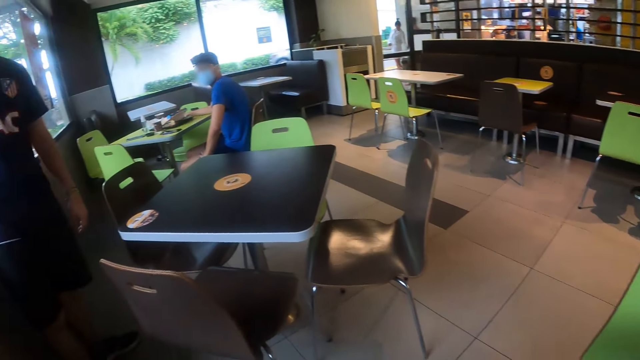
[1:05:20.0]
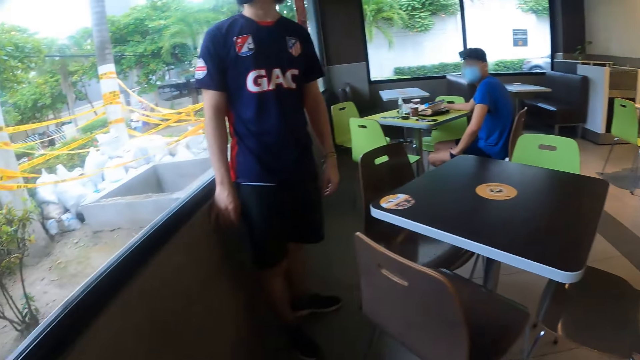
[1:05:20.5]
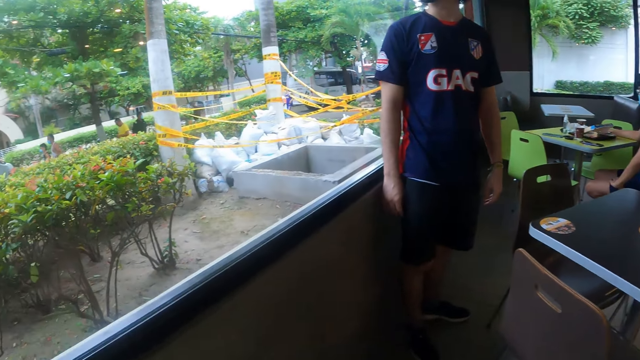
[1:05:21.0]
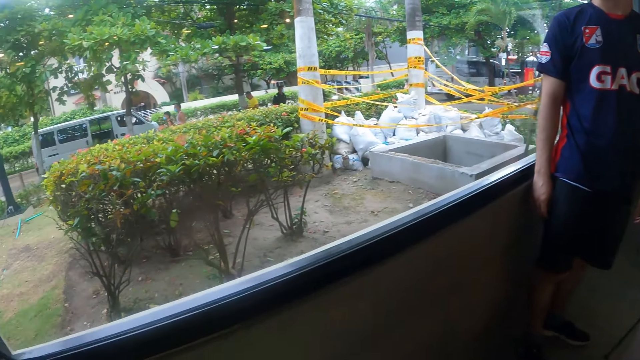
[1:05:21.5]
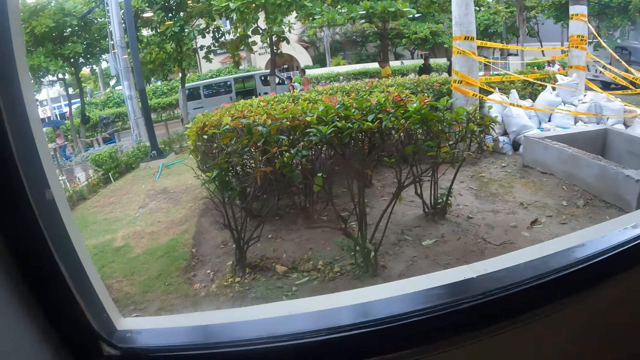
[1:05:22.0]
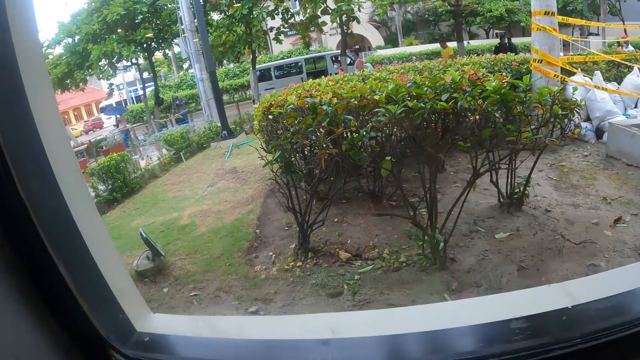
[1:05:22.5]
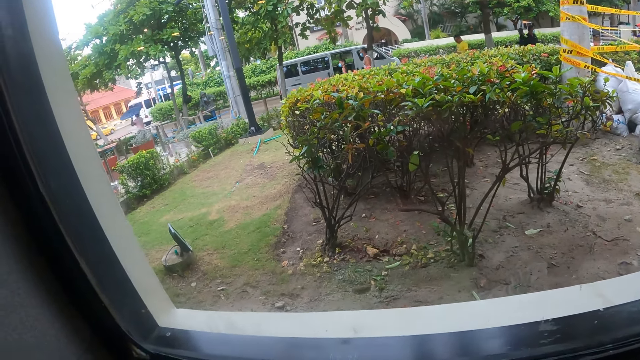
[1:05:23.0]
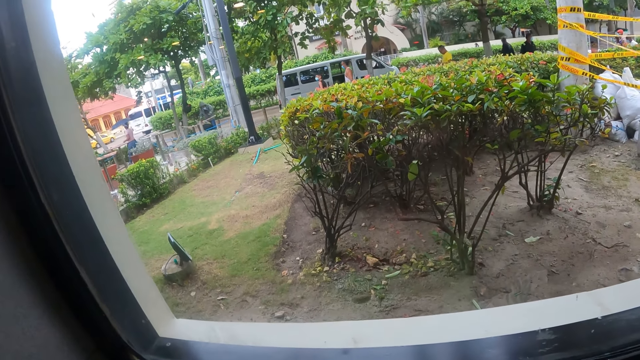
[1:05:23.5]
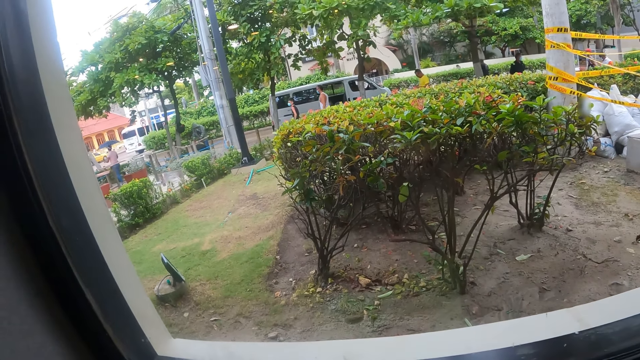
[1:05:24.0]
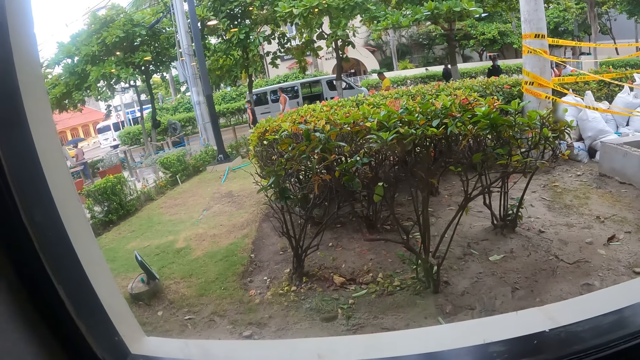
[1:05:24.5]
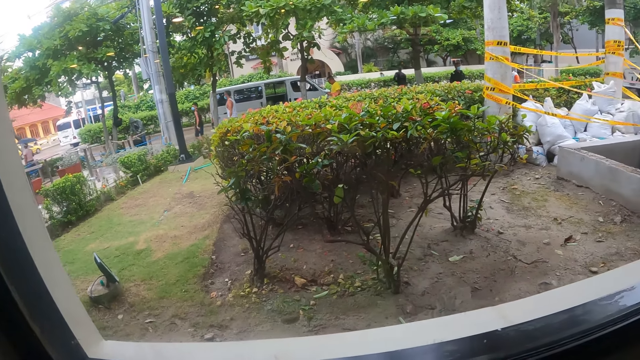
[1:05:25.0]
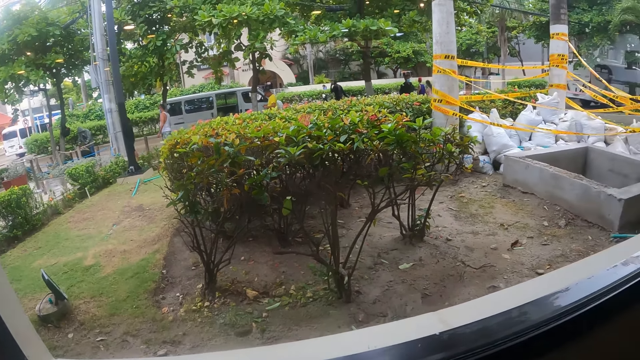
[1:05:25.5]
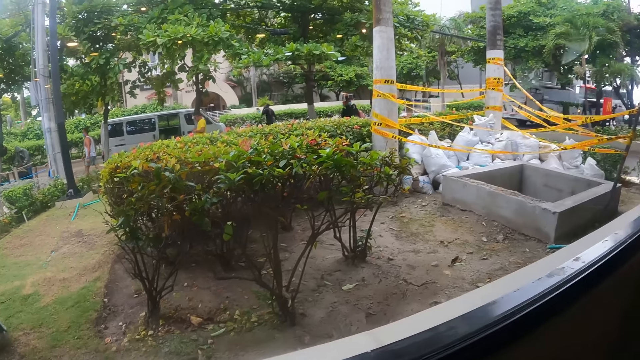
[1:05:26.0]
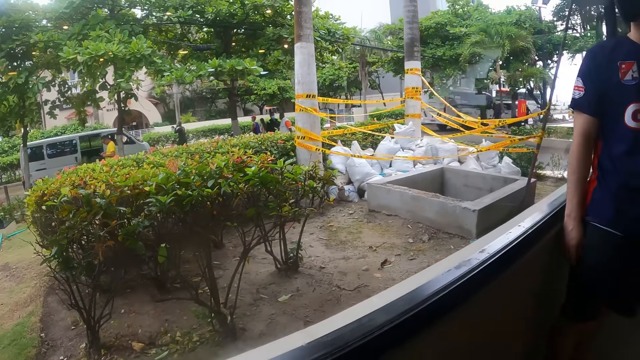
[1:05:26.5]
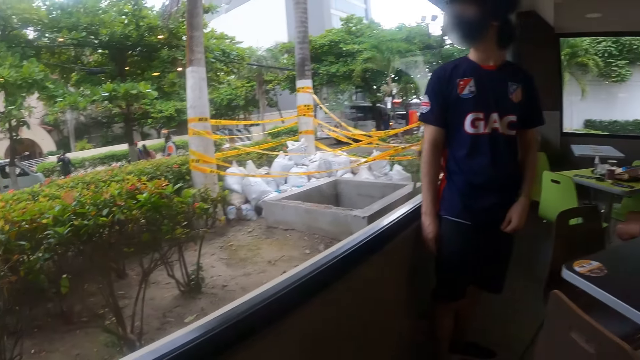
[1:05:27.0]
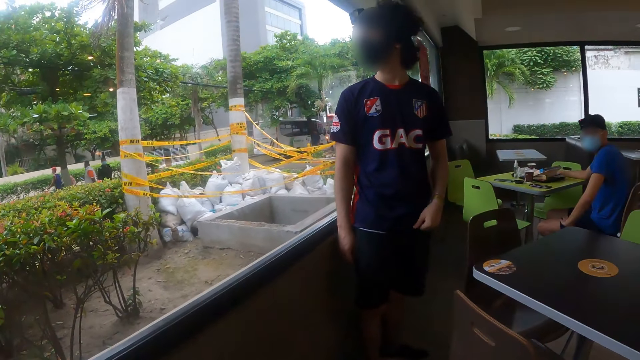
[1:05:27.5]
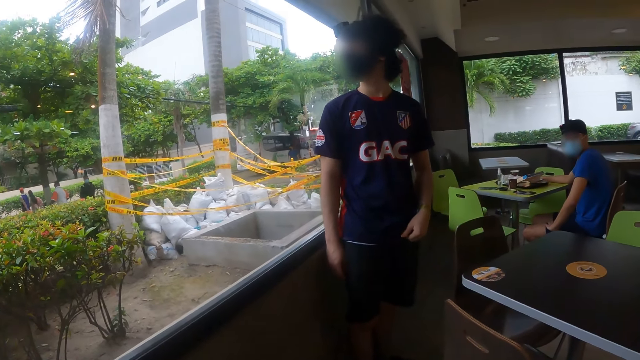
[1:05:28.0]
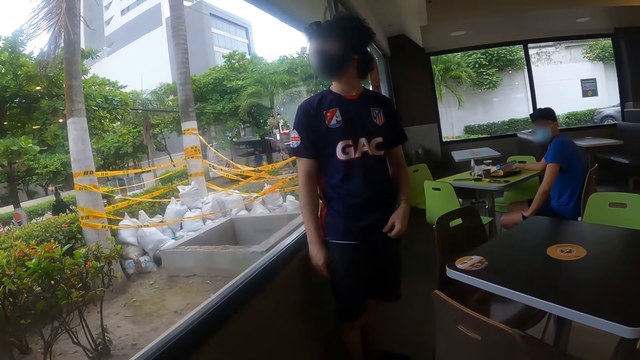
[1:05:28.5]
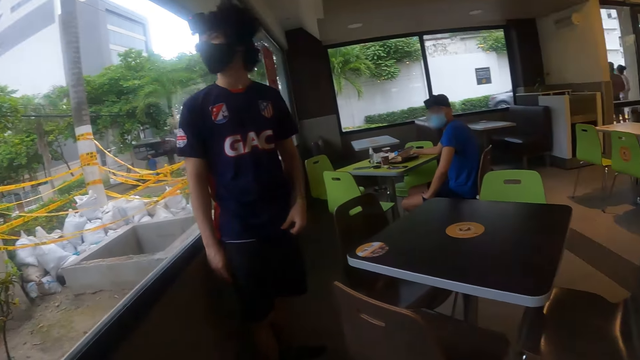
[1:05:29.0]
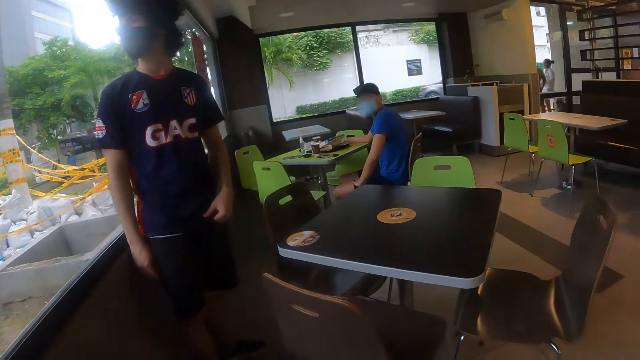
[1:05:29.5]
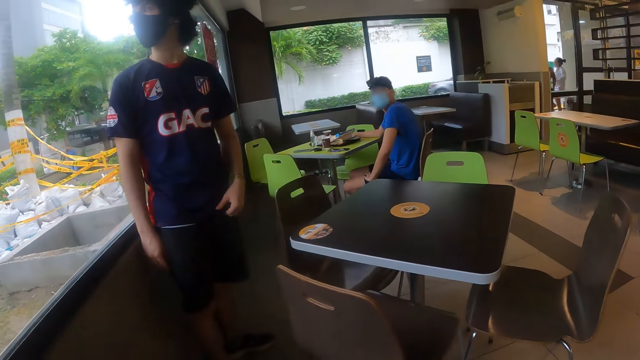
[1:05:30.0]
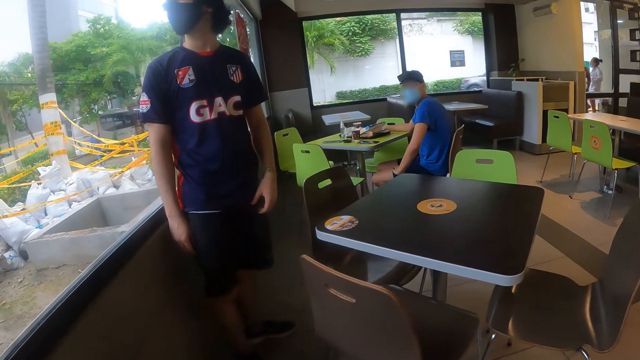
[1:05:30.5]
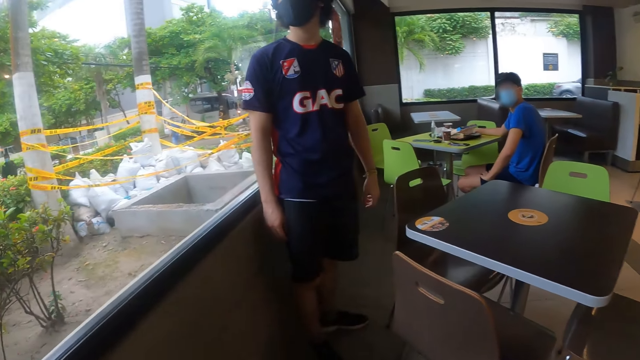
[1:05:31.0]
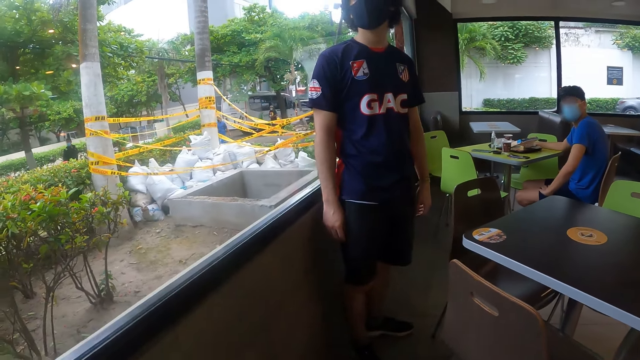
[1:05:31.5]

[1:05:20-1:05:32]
The camera wearer looks outside through the window mirror. They look at a person.

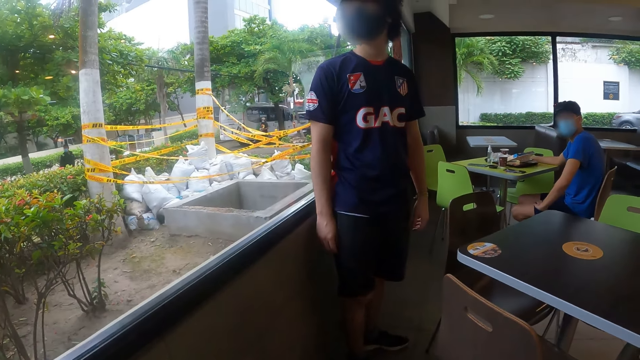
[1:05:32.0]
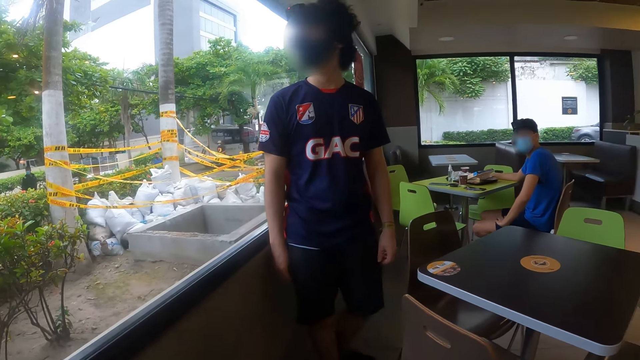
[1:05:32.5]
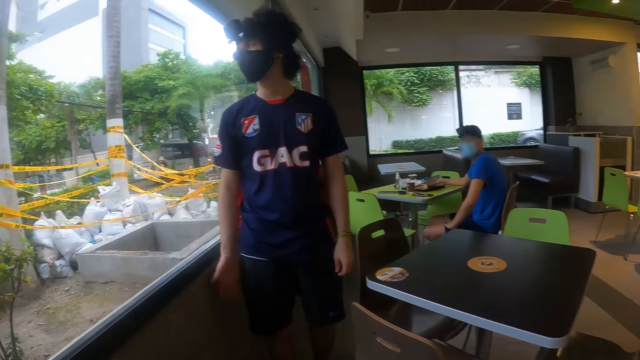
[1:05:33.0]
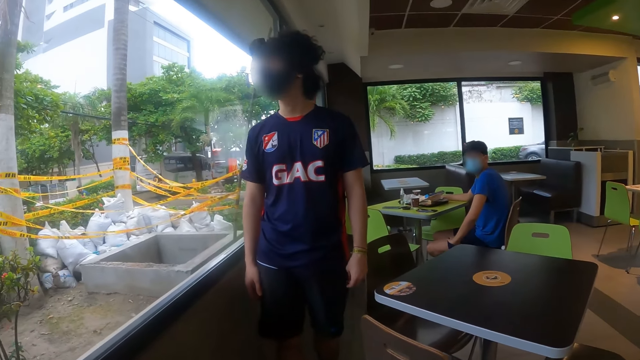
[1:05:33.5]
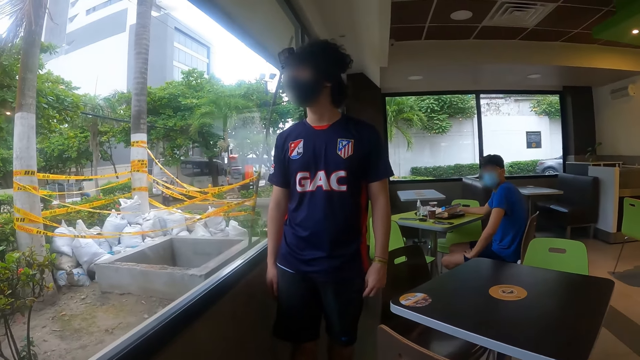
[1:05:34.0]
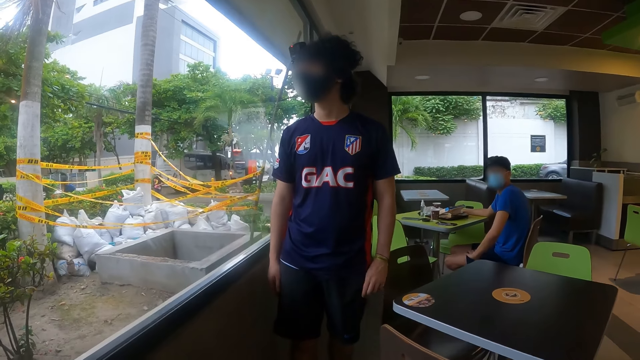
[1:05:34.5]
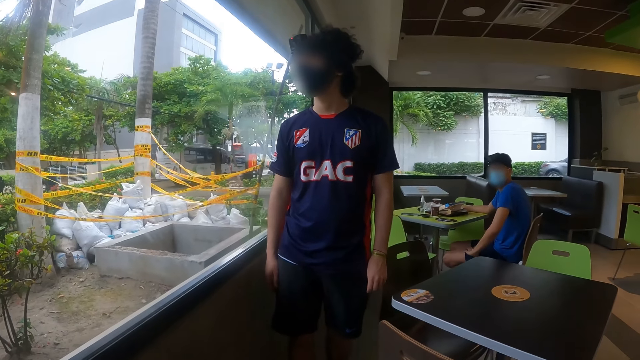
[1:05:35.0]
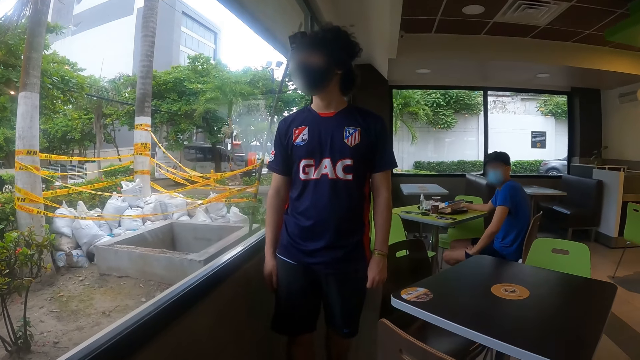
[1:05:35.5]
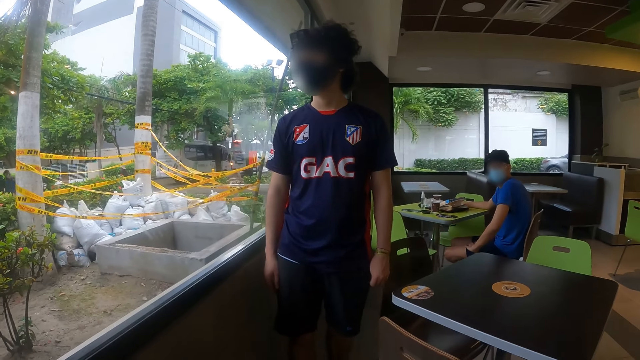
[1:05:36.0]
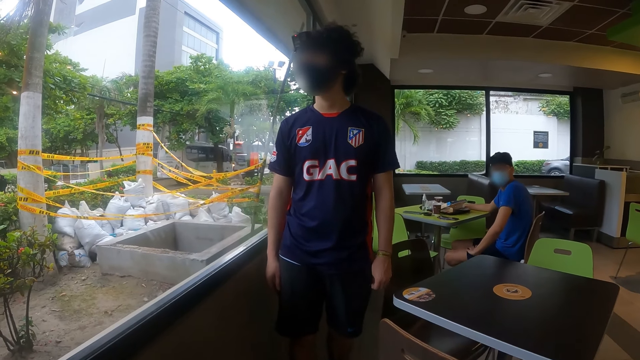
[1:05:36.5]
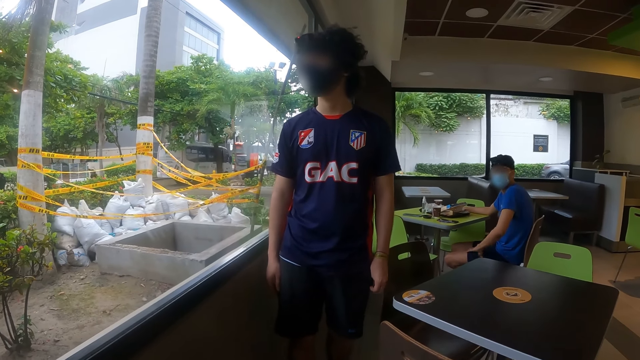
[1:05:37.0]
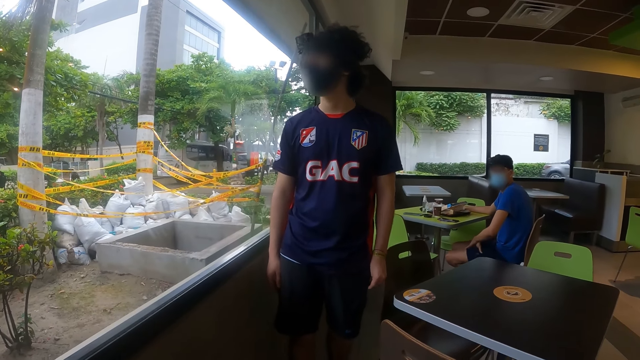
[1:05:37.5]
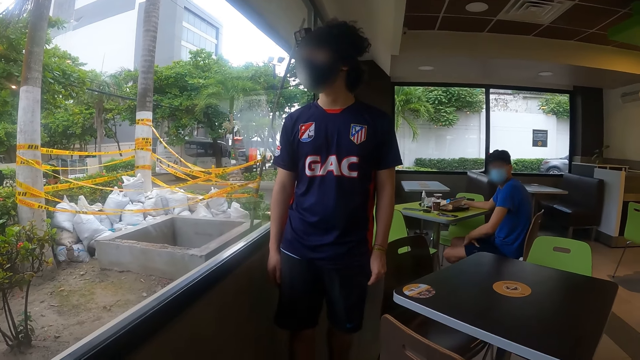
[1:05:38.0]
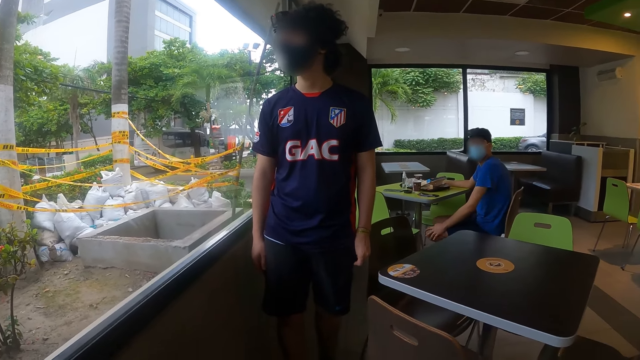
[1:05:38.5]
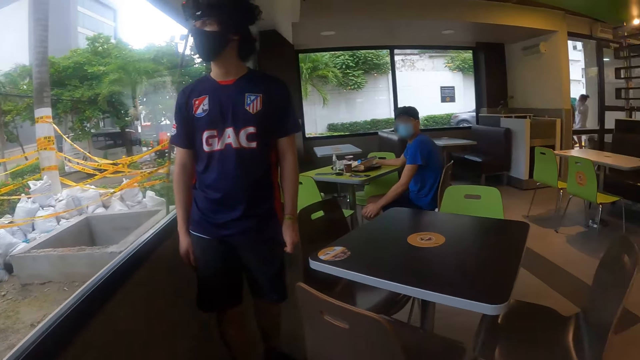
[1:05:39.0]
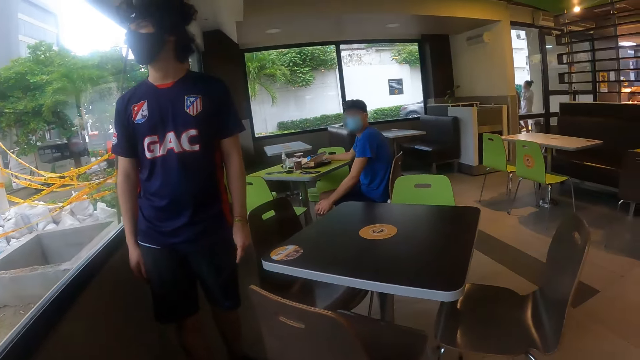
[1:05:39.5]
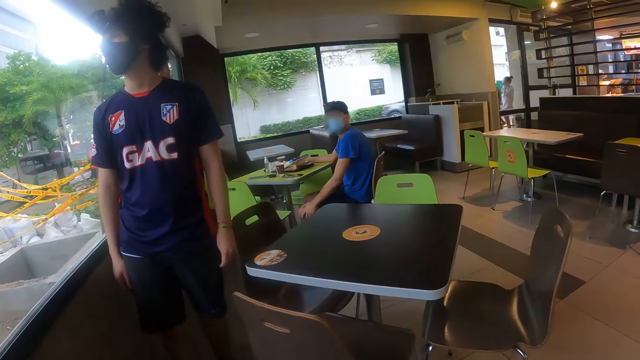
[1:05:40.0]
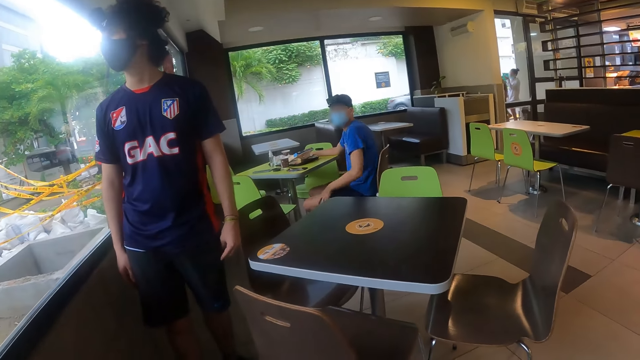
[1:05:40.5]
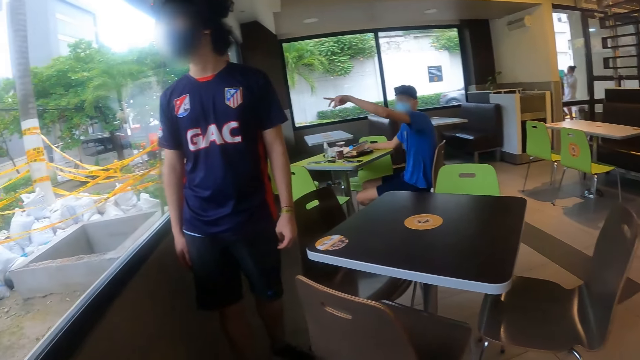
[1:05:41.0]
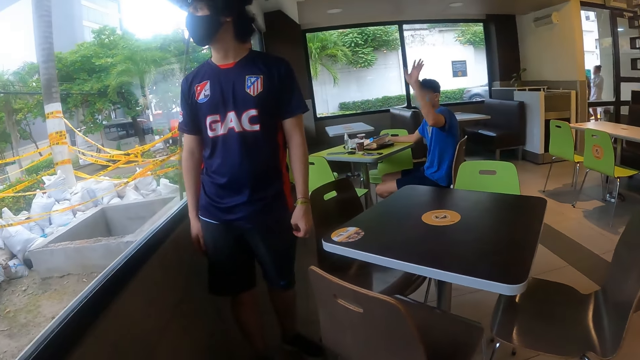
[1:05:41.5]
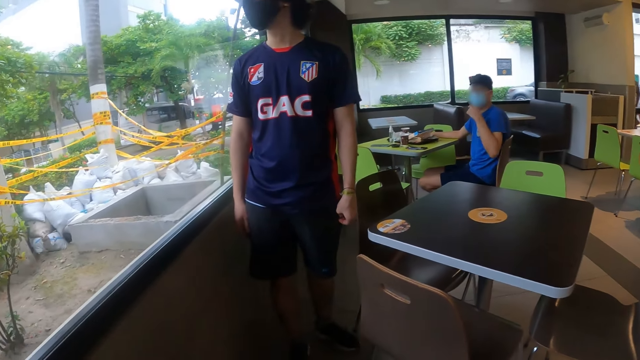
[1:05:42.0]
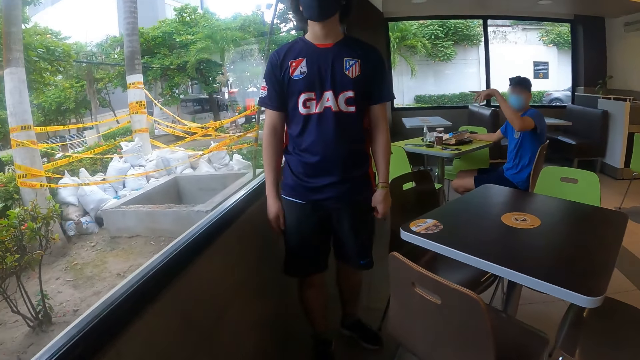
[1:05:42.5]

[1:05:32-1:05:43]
A person looks outside a cafeteria. Another person looks at a third person. The camera wearer looks at the second person. The second person points outside.
